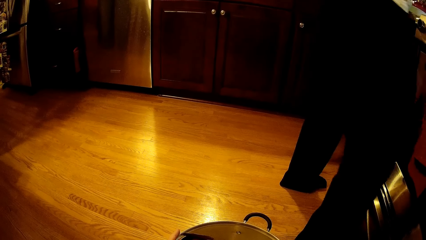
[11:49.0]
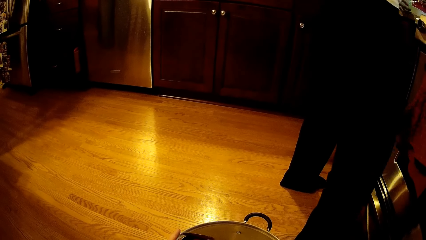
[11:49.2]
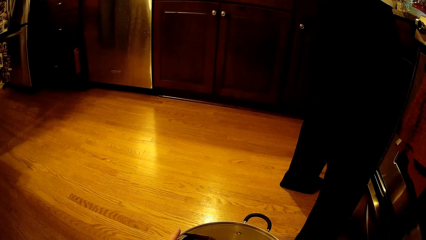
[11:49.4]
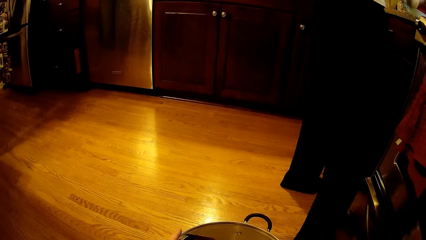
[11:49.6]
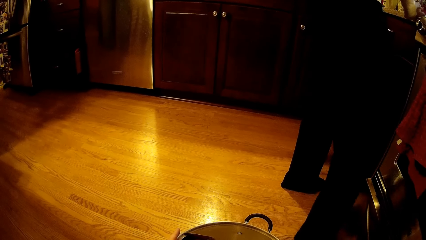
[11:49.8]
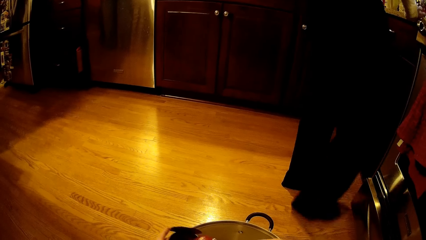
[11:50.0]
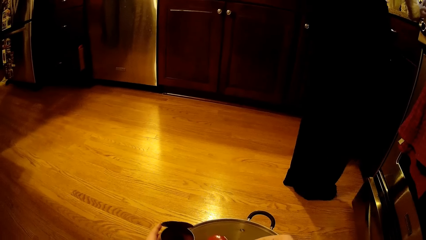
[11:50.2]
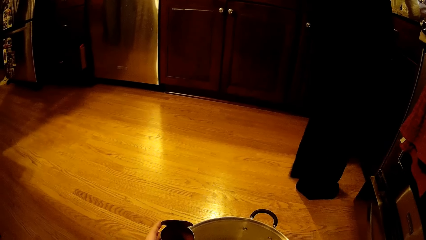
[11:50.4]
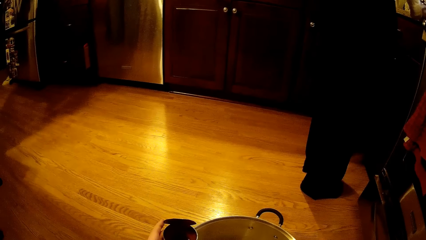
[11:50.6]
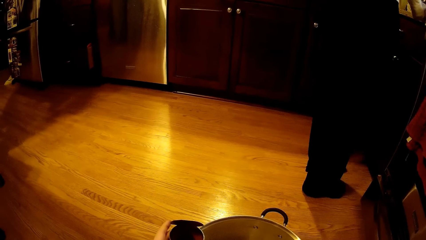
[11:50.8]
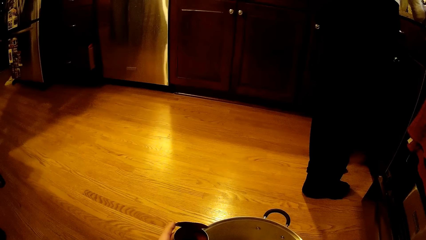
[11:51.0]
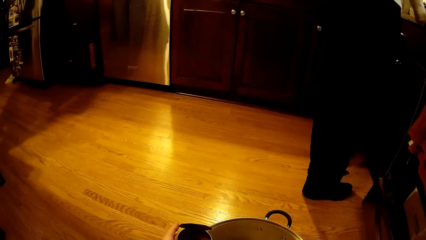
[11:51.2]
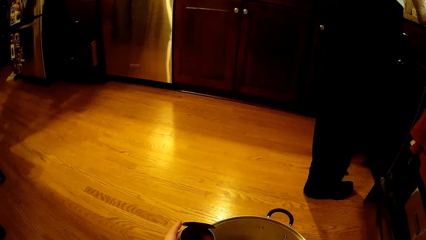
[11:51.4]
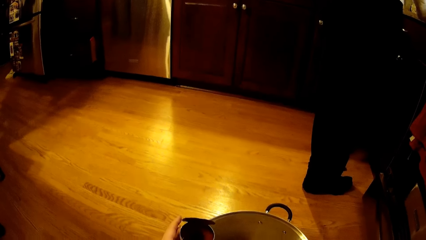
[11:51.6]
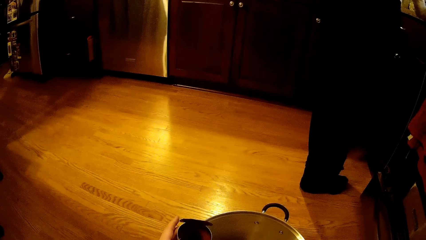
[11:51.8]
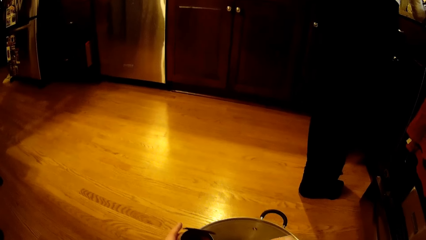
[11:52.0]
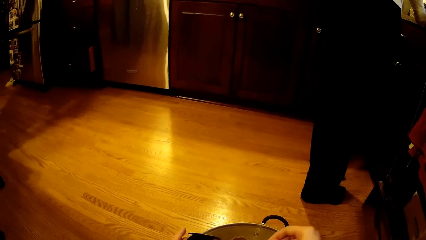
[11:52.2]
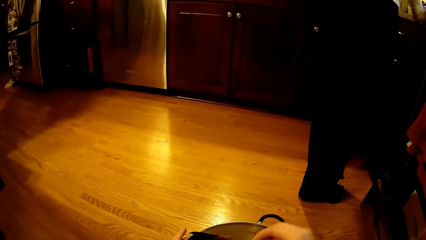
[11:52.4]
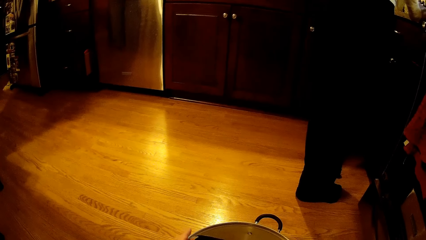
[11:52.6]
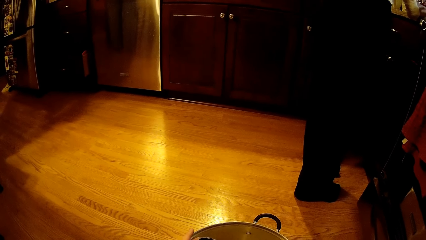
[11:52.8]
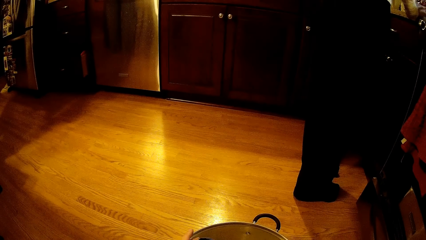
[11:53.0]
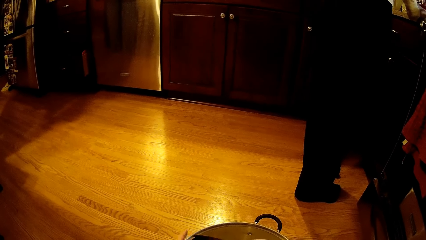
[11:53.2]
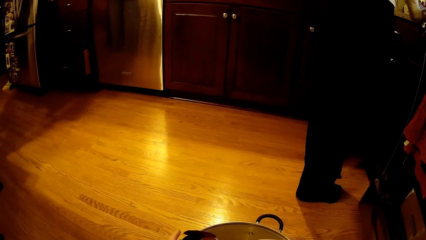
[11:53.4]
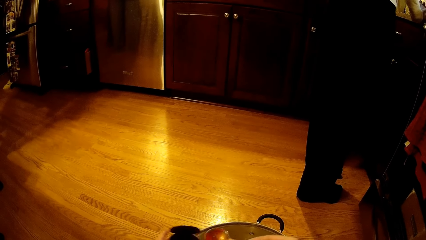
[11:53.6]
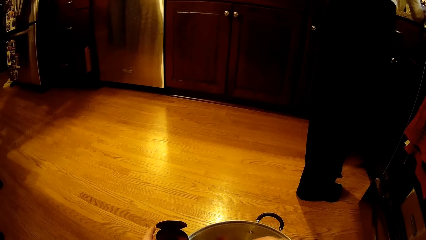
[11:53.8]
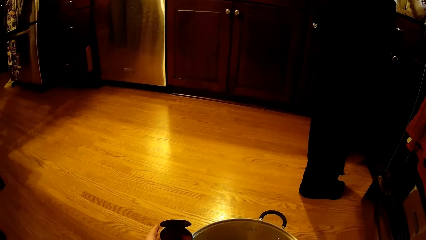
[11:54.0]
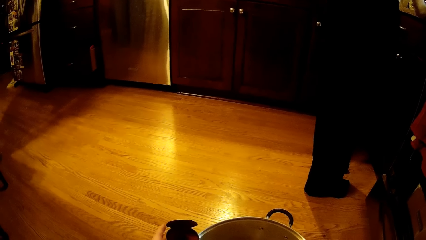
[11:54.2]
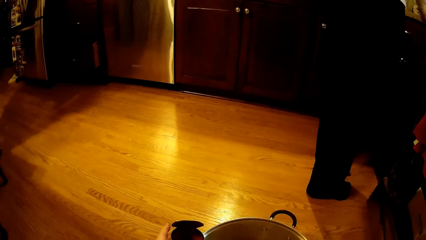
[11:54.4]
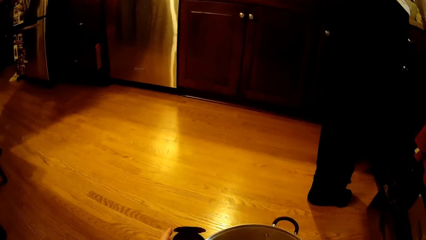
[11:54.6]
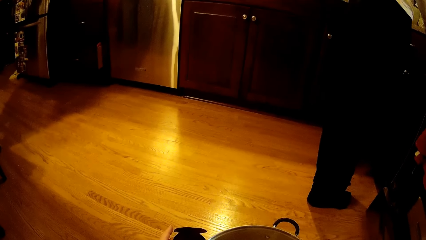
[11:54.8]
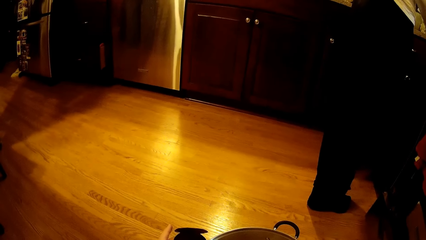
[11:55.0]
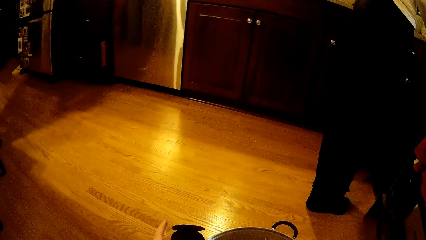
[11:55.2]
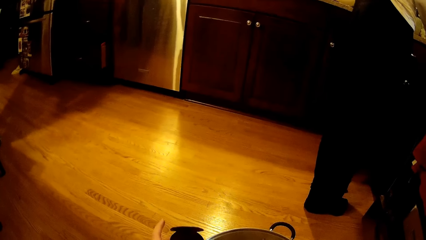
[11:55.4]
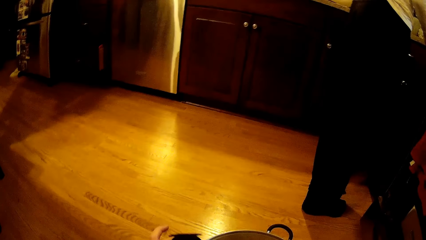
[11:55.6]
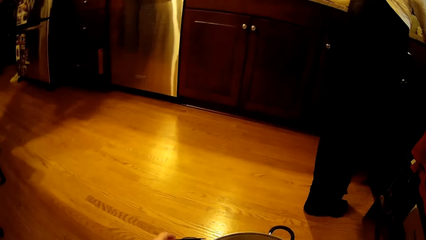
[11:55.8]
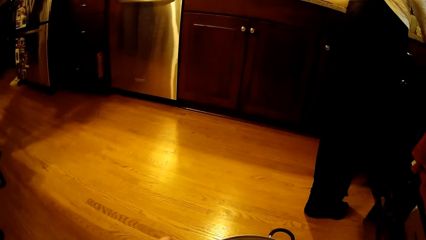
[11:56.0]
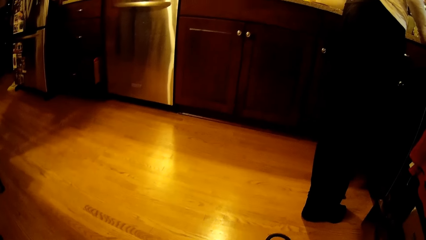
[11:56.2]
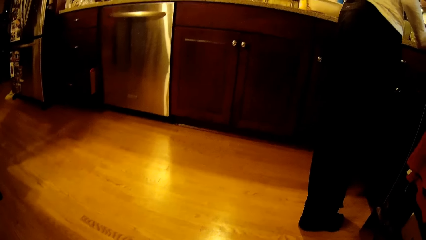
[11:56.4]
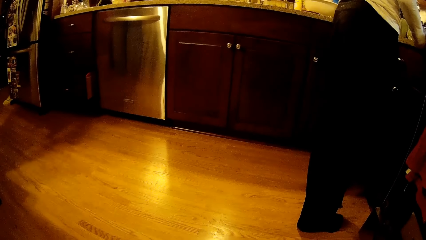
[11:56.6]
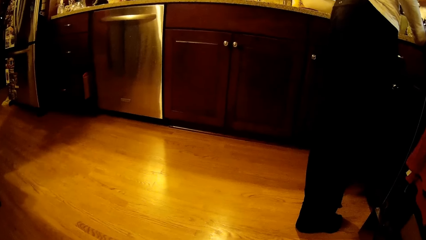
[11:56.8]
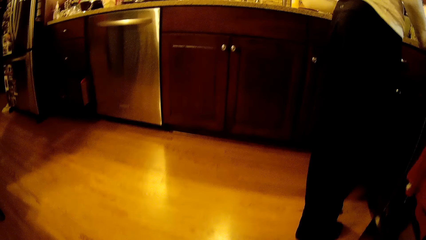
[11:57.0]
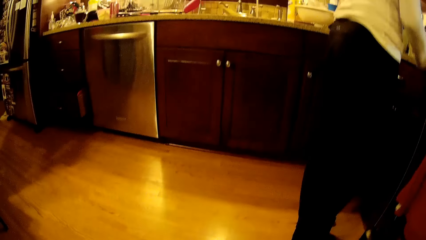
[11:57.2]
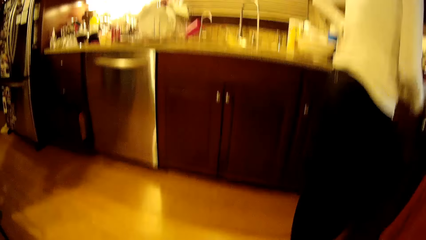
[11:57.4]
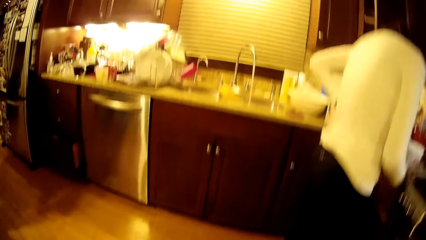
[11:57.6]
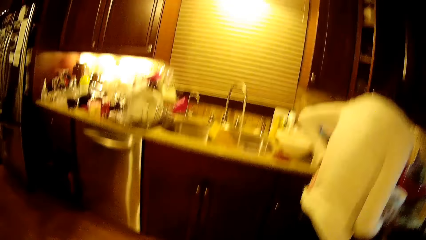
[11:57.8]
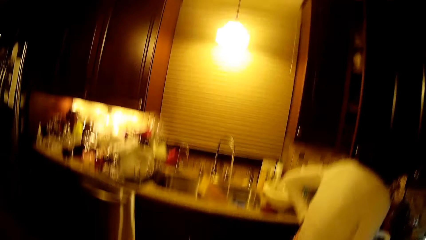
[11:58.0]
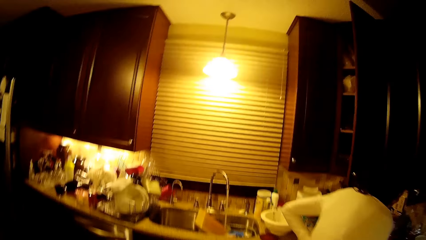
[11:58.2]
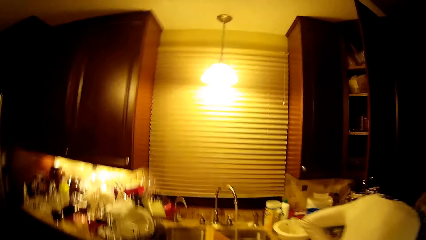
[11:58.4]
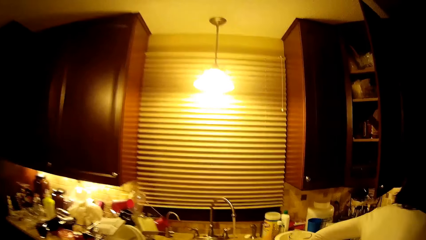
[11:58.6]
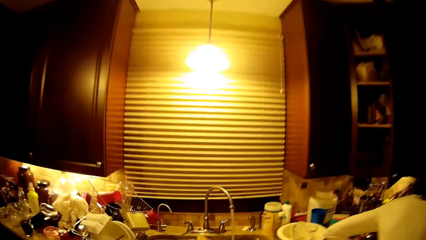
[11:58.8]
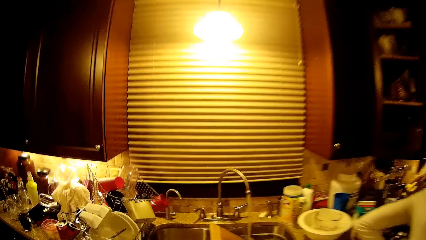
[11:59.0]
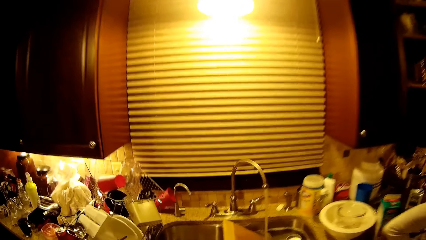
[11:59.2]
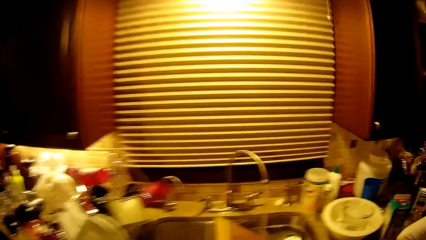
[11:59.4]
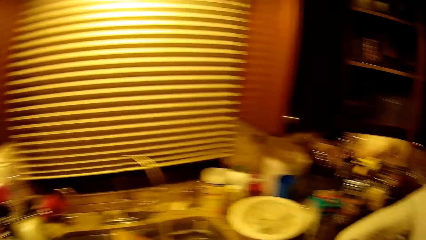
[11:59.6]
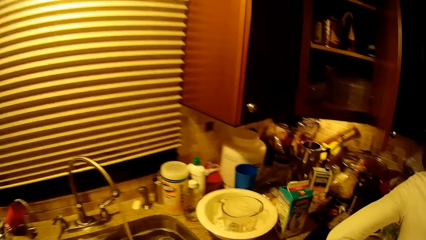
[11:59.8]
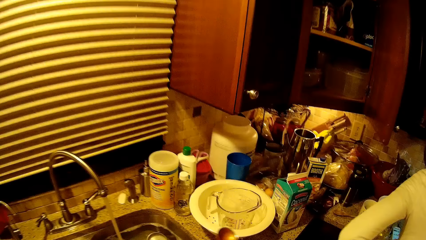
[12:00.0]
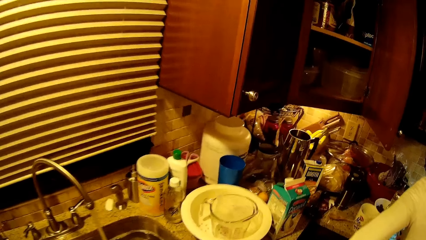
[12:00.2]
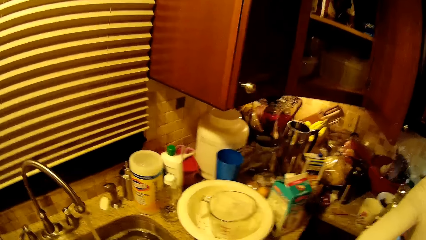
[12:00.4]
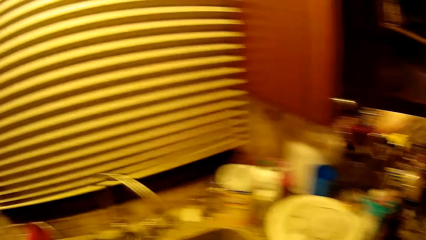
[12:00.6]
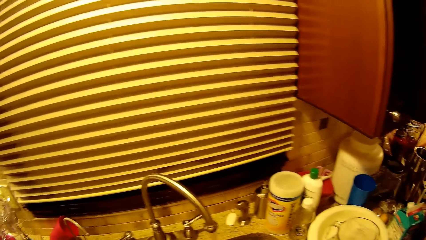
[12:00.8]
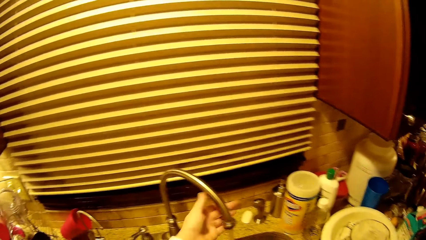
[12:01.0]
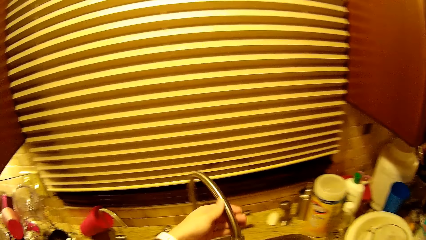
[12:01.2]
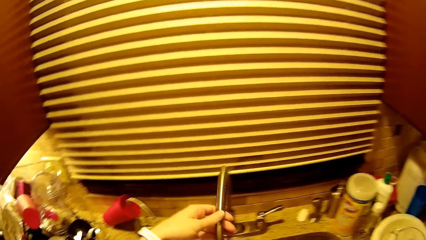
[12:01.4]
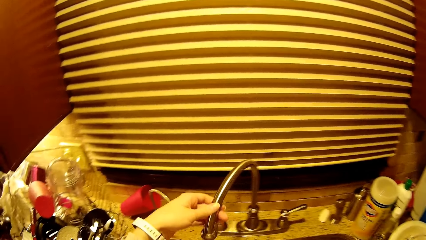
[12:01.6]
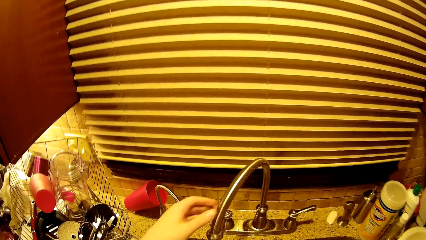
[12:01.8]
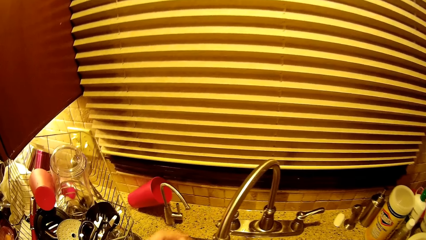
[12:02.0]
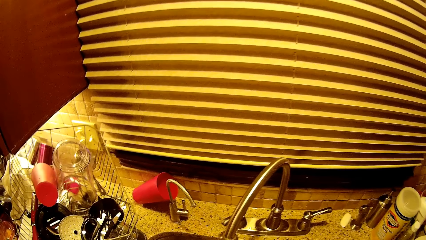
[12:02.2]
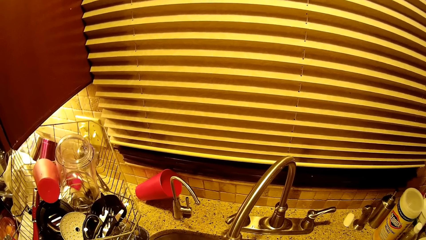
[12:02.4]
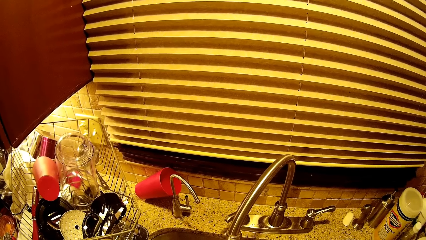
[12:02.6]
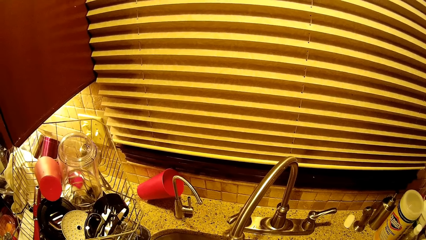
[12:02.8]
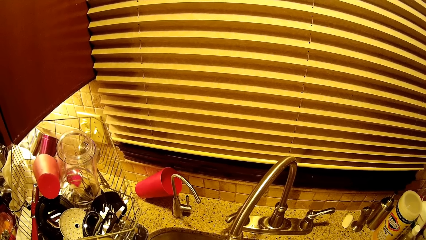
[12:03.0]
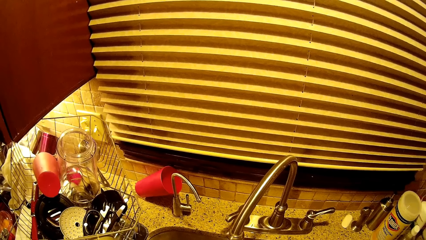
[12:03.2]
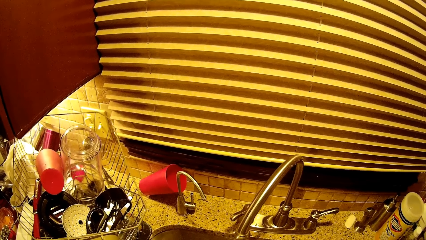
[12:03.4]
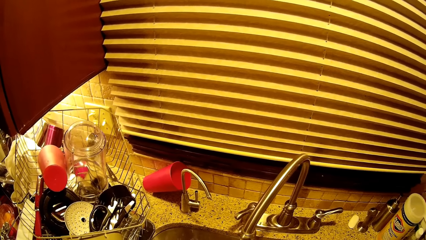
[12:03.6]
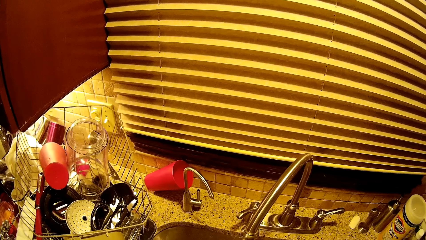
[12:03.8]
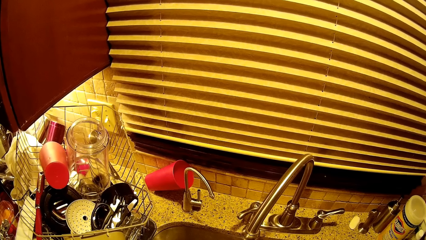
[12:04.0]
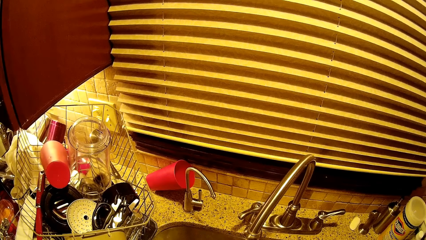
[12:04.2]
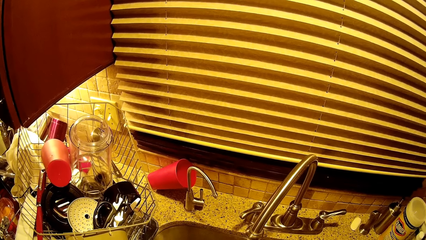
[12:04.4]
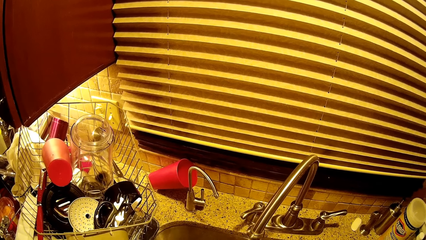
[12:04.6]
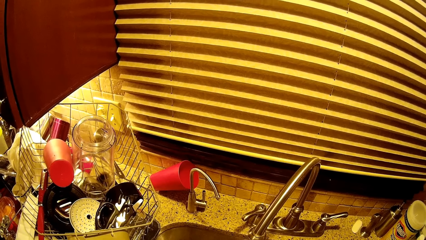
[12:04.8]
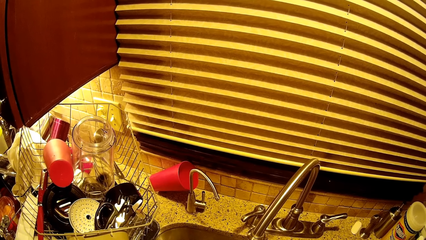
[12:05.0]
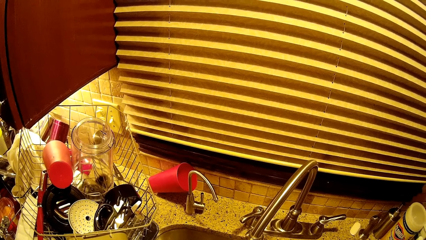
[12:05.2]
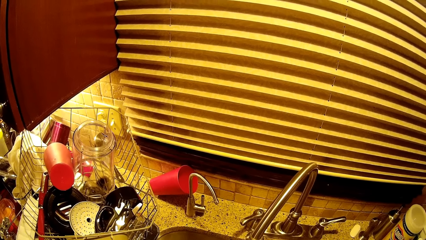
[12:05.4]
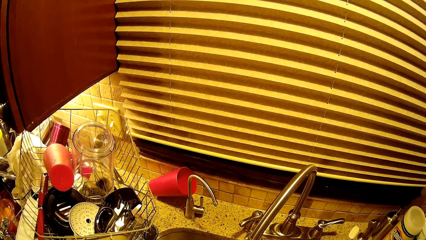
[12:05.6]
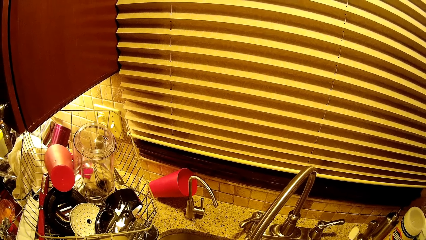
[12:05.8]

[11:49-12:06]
The camera wearer walks around. They turn the tap. They stare around the kitchen sink.
